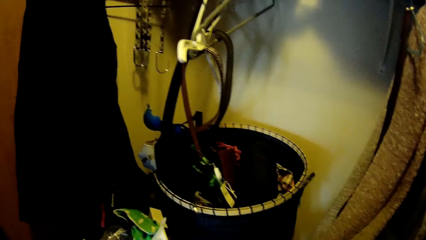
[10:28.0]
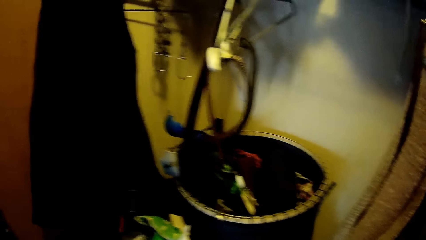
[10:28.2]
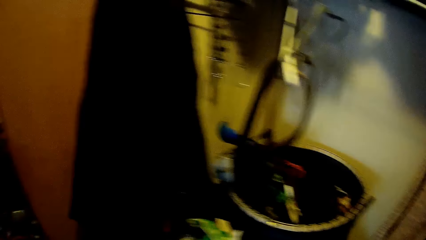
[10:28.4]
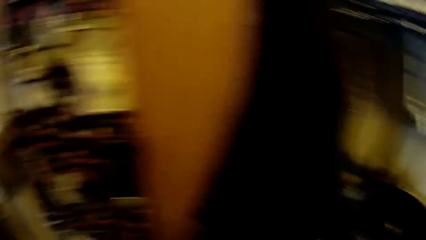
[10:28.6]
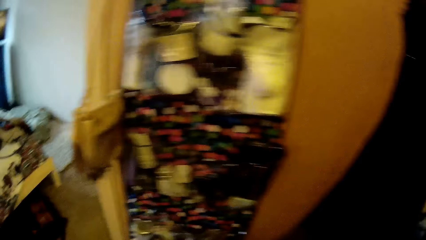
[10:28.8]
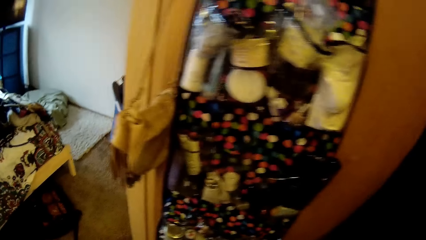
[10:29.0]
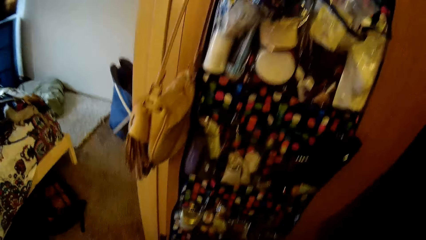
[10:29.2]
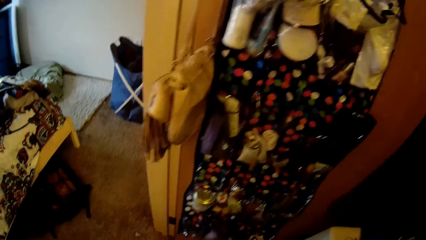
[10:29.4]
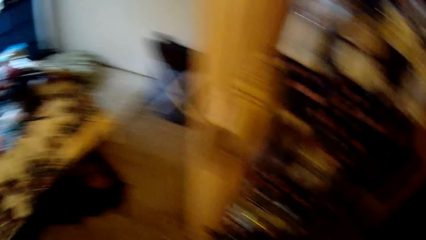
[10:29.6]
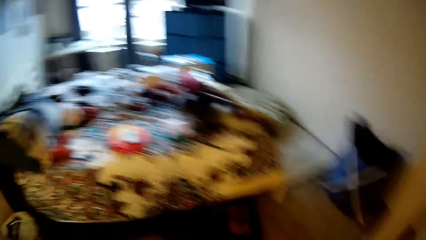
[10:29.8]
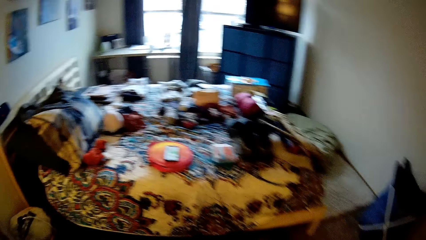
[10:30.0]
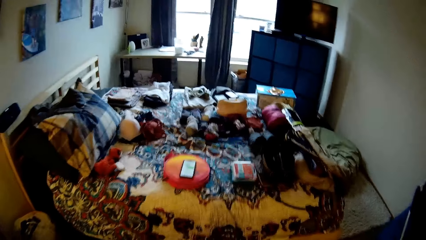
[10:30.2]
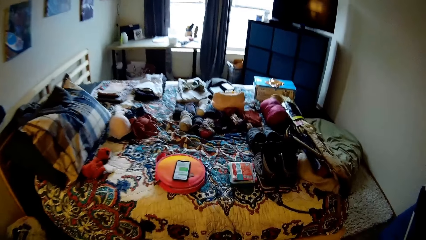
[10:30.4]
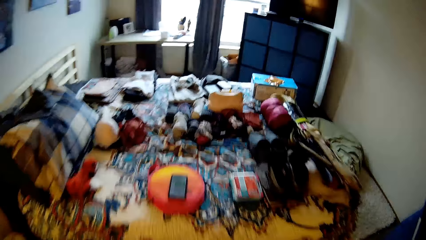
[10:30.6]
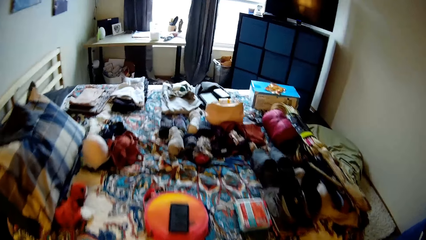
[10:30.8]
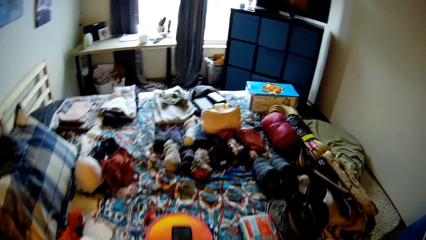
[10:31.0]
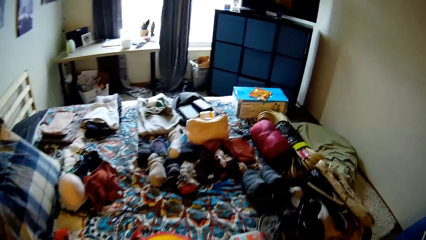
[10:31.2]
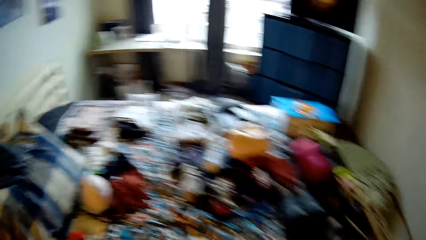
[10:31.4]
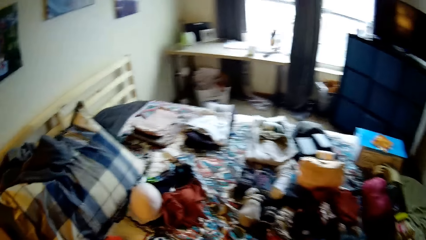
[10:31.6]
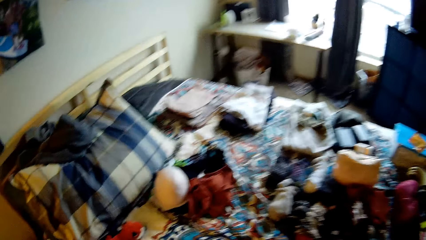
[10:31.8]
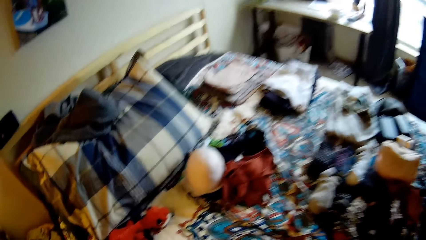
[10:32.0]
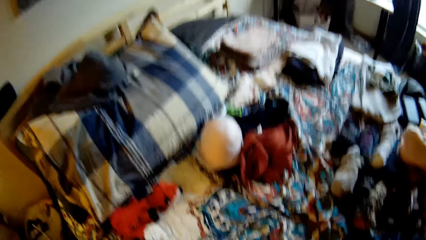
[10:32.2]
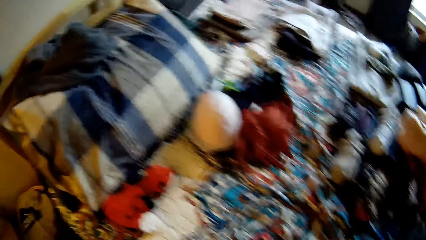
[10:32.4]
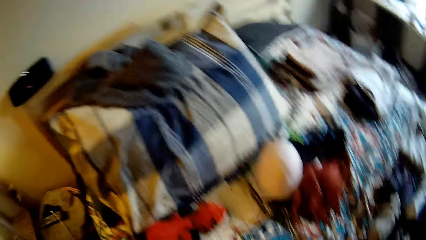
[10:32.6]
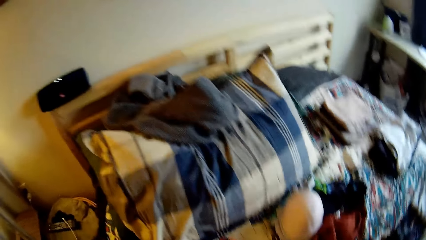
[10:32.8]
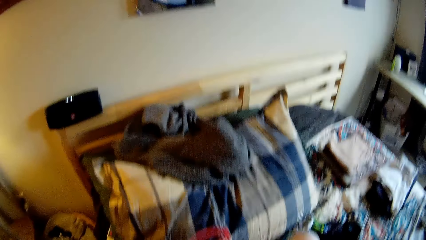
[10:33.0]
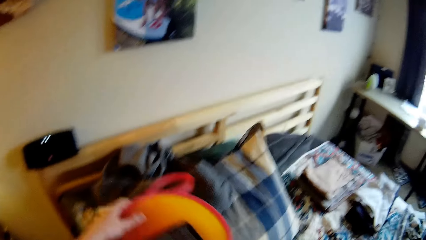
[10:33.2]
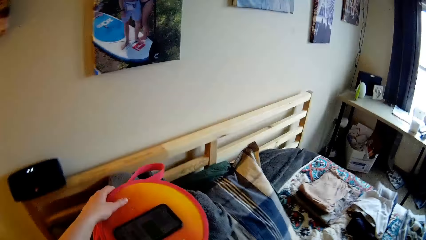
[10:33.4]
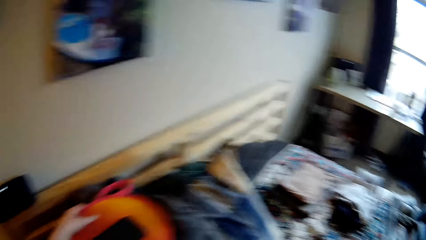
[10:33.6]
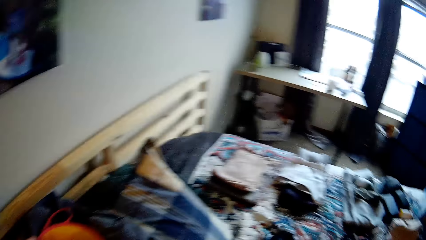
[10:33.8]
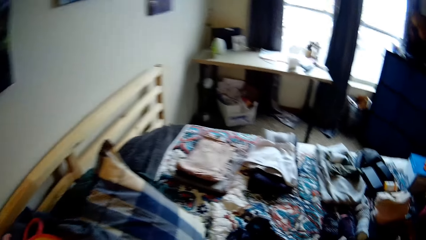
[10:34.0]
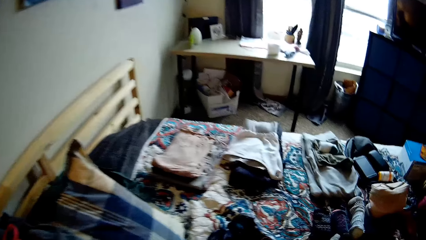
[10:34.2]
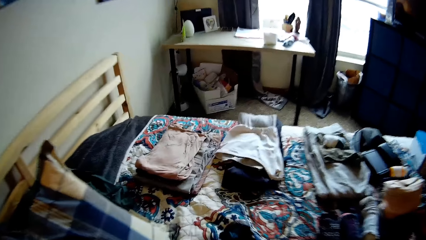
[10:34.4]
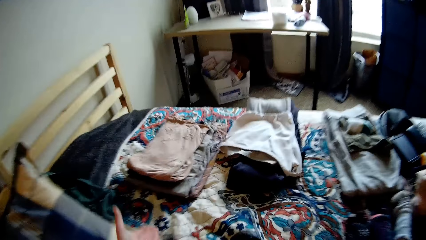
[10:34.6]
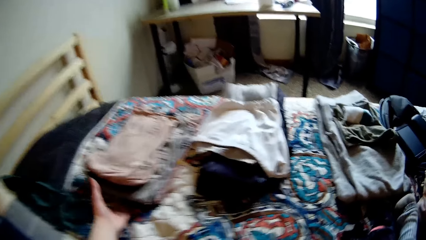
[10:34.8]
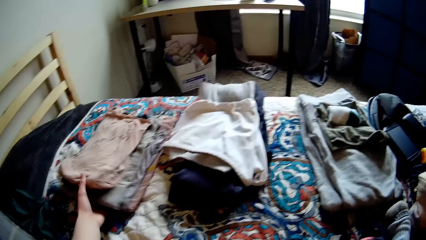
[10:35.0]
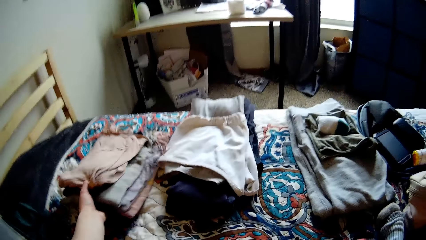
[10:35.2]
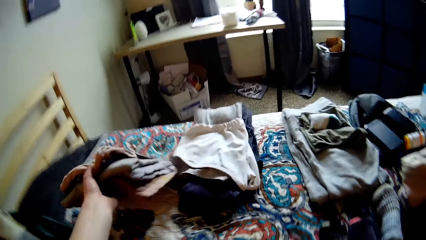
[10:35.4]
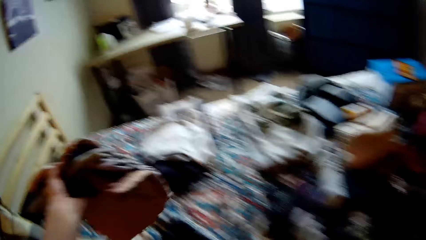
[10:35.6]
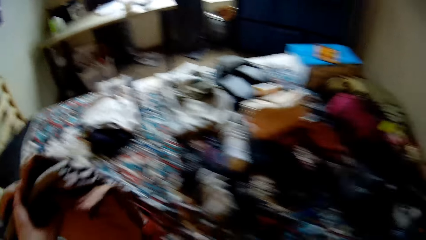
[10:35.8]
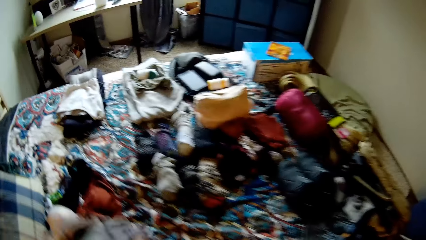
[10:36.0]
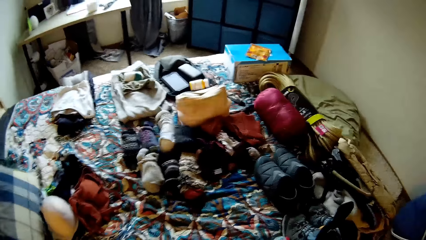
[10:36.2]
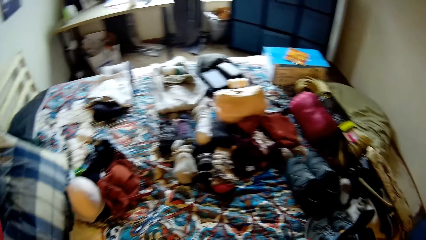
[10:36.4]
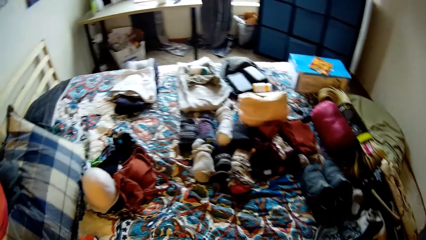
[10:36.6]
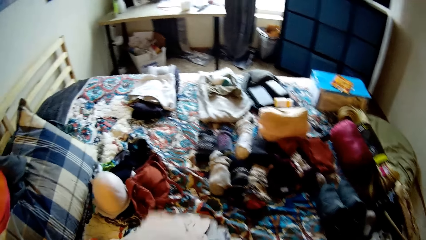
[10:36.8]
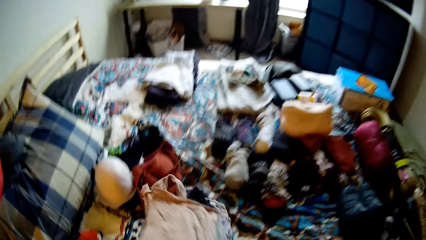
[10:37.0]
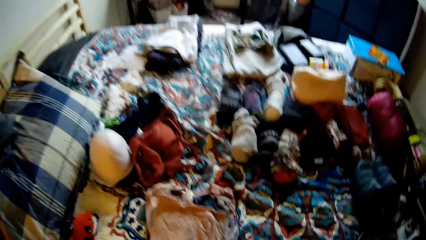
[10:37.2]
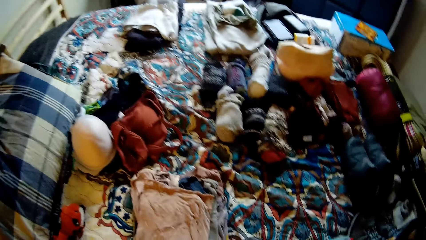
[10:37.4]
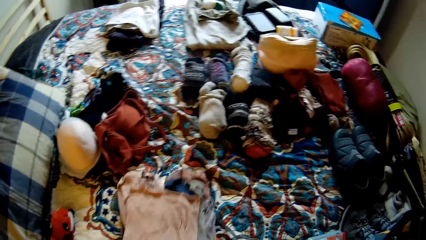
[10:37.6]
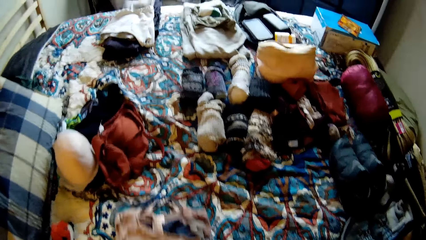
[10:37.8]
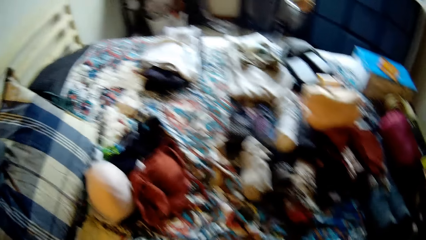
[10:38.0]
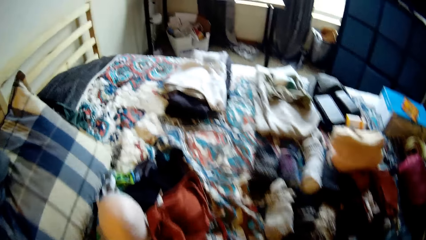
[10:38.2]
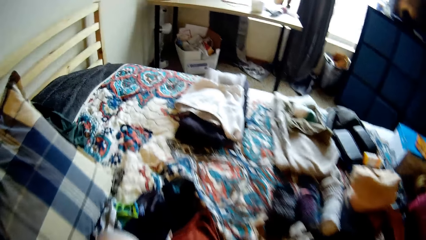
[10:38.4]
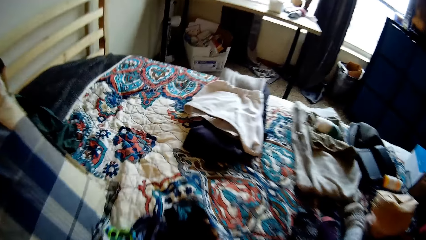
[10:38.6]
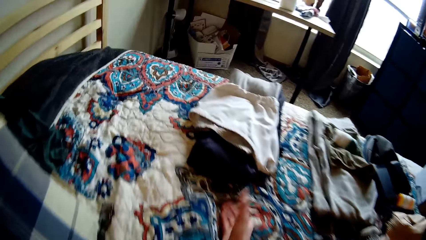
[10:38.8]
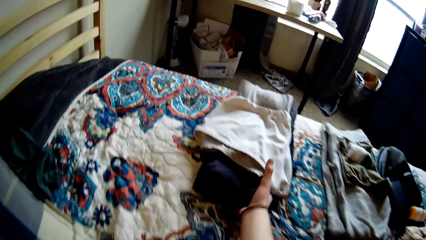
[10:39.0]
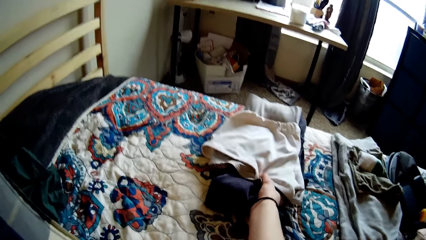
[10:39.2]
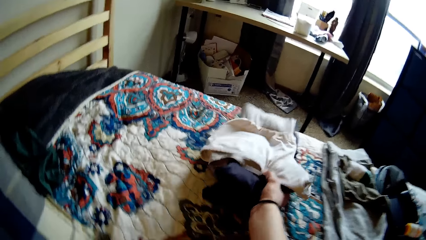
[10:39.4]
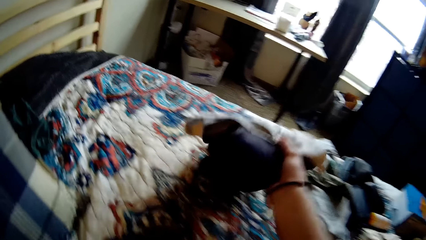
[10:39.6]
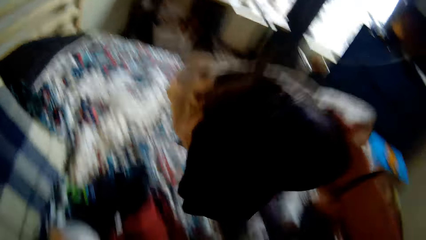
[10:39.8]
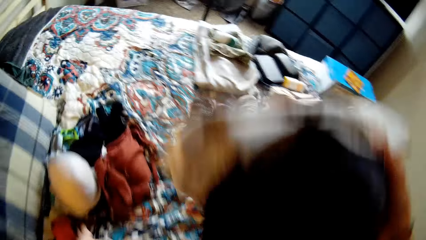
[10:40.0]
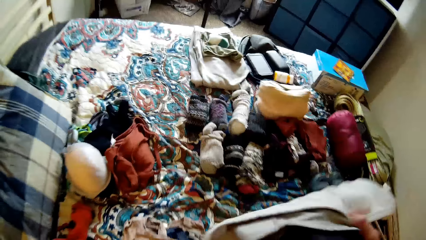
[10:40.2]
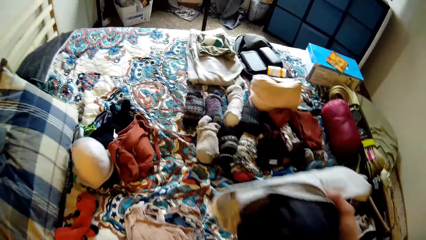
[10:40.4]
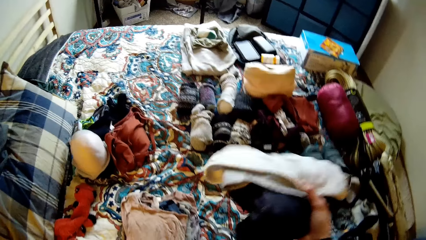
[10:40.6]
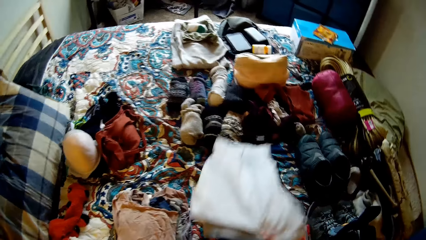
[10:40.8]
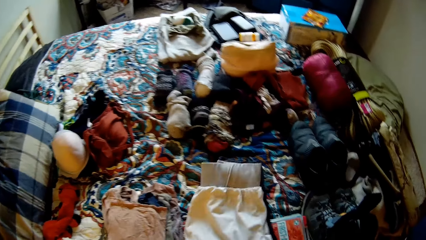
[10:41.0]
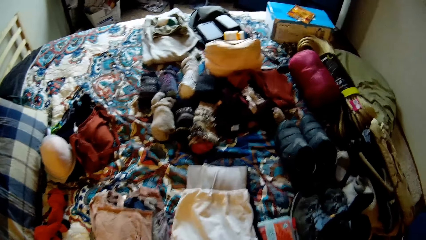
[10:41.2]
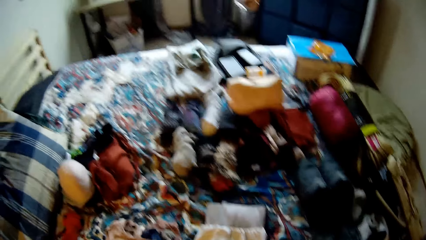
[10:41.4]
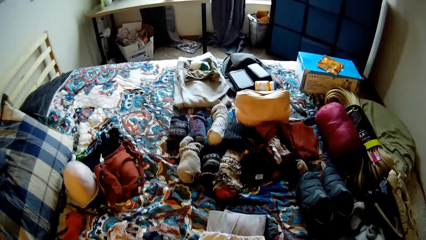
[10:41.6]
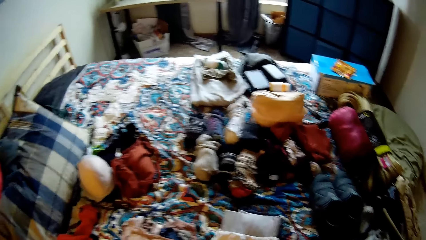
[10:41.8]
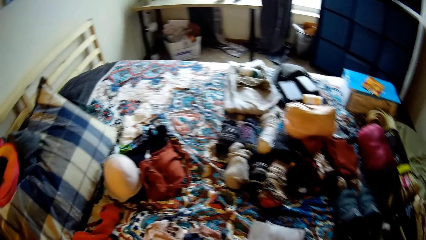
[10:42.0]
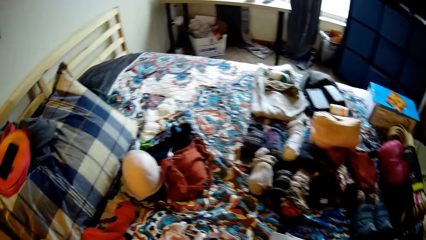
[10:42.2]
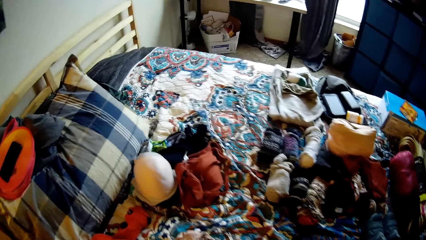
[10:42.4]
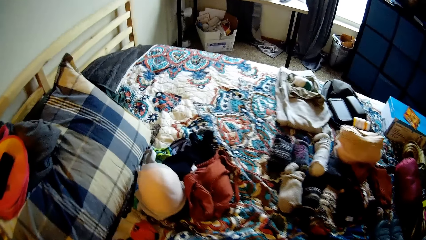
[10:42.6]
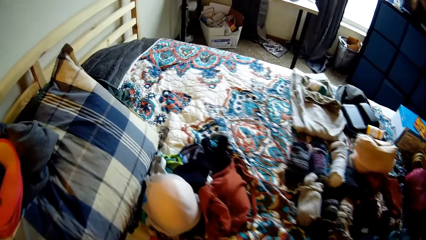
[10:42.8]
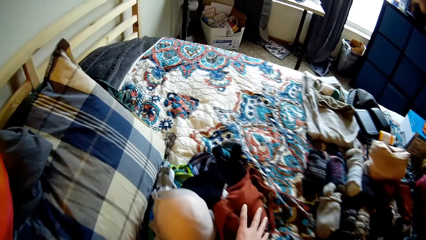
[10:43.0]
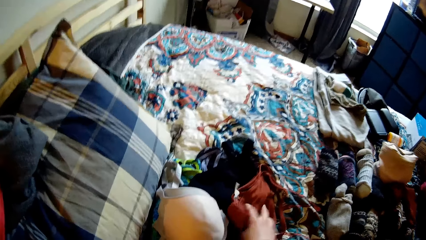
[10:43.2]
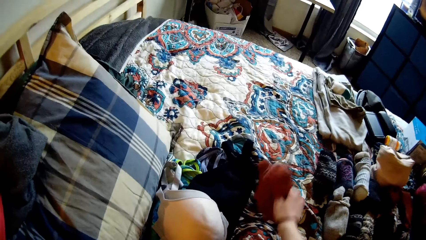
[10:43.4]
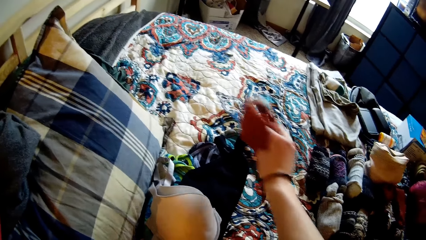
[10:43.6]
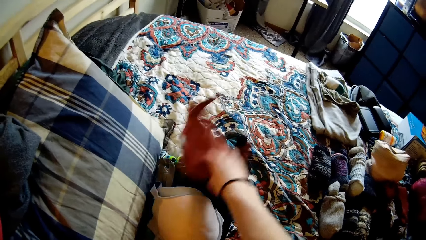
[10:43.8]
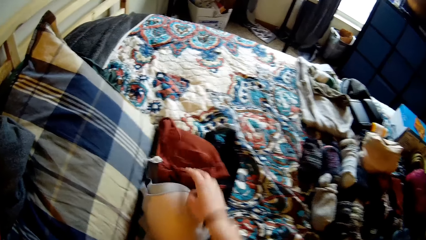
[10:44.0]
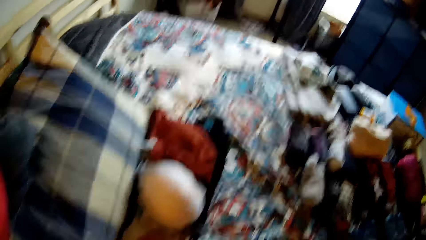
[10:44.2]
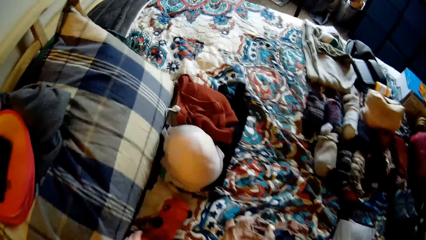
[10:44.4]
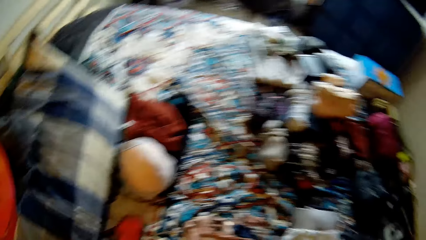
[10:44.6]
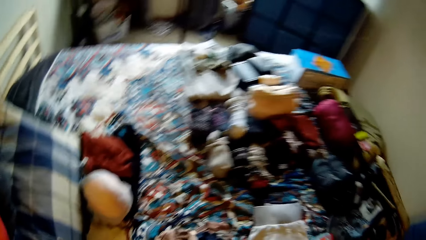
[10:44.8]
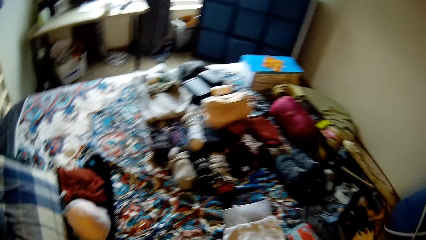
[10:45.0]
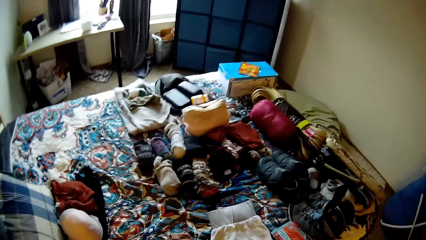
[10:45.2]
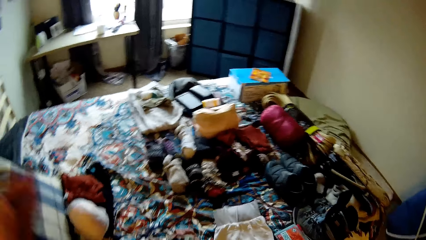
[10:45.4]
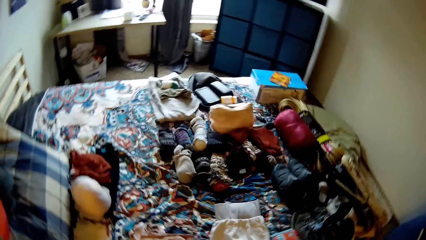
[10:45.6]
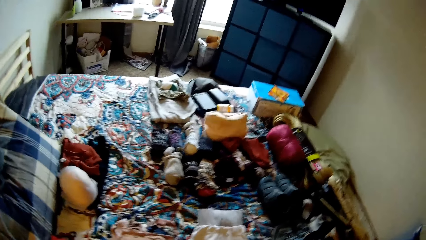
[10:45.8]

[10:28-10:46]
The camera wearer turns around the room. They walk to the bed. They hold a pouch. They drop a bag on the pillow on the bed. They carry some clothes from the bed. They drop the clothes on the bed. They carry another set of clothes from the bed. They drop the clothes on the bed. They pick up a cloth from the bed. They drop the cloth on another cloth on the bed.
